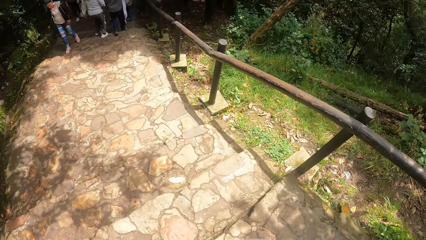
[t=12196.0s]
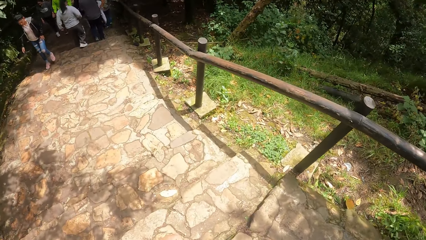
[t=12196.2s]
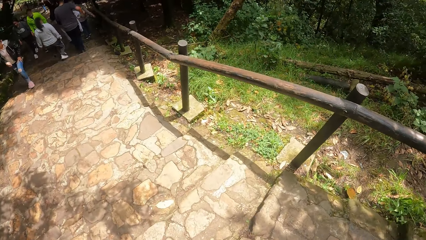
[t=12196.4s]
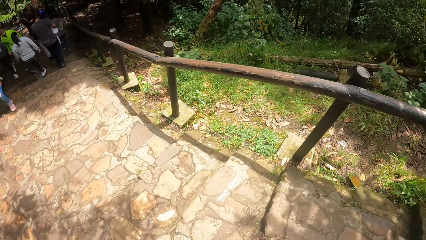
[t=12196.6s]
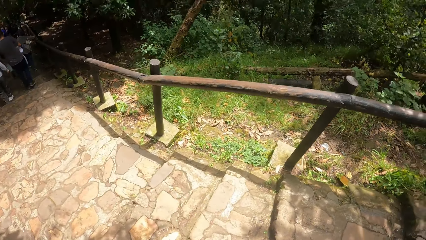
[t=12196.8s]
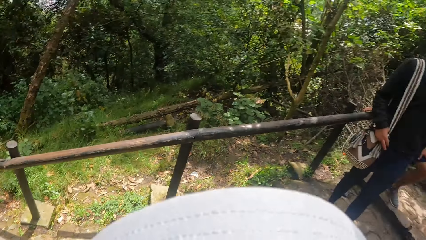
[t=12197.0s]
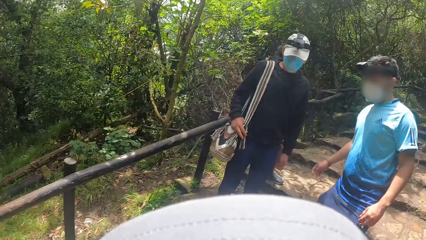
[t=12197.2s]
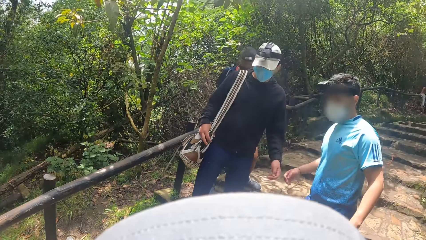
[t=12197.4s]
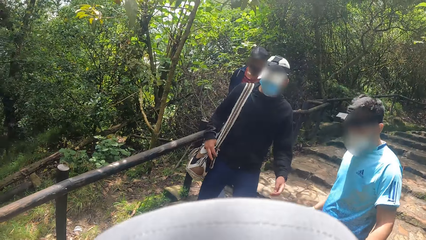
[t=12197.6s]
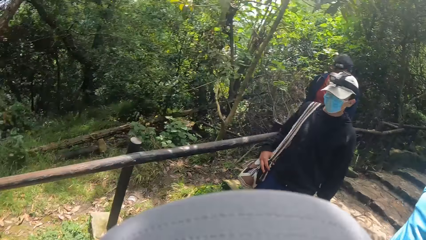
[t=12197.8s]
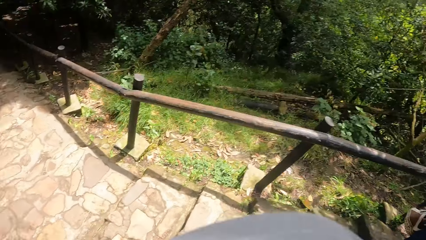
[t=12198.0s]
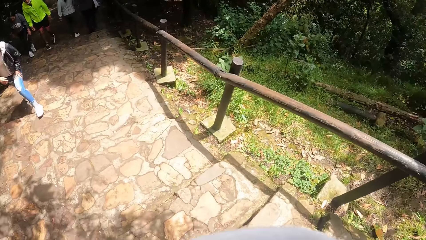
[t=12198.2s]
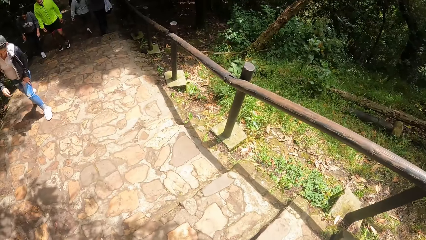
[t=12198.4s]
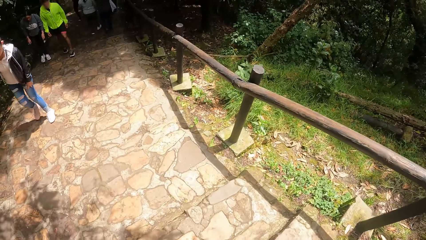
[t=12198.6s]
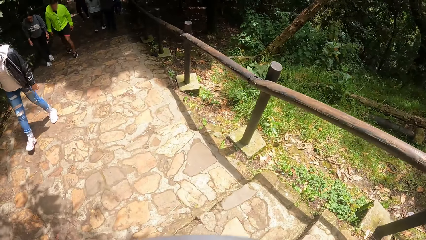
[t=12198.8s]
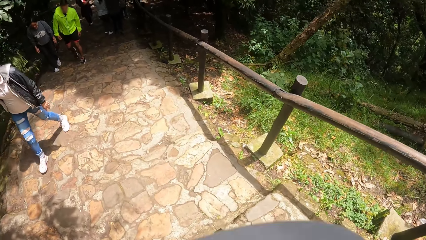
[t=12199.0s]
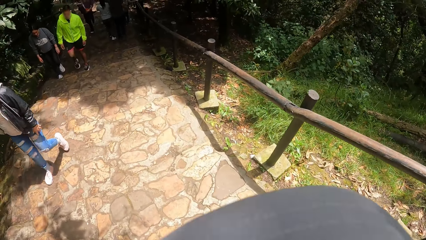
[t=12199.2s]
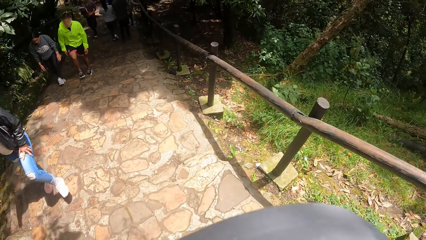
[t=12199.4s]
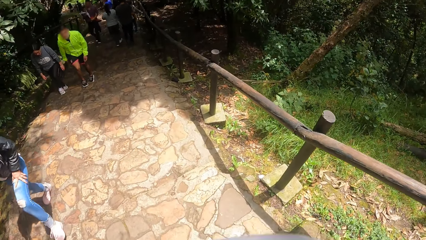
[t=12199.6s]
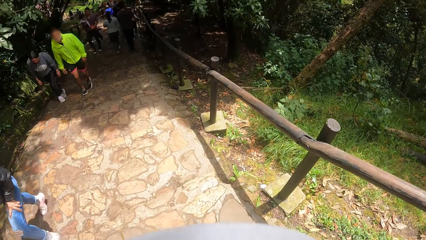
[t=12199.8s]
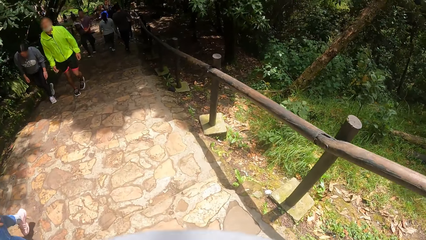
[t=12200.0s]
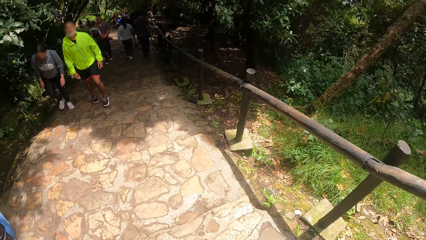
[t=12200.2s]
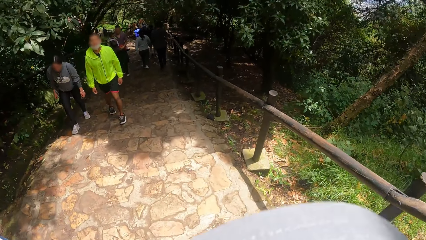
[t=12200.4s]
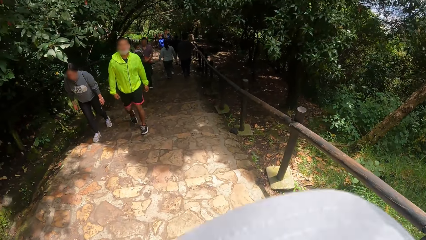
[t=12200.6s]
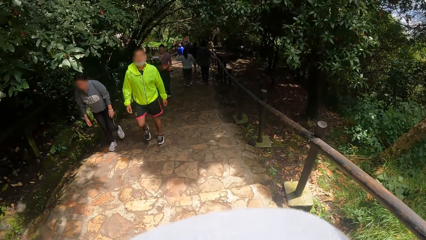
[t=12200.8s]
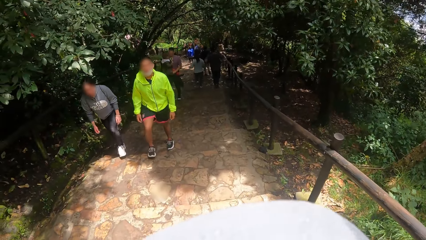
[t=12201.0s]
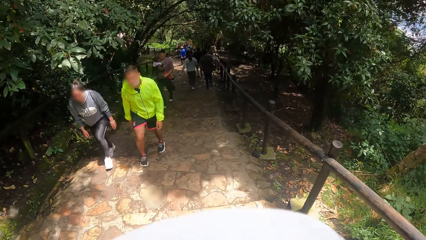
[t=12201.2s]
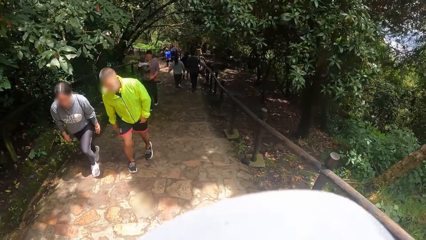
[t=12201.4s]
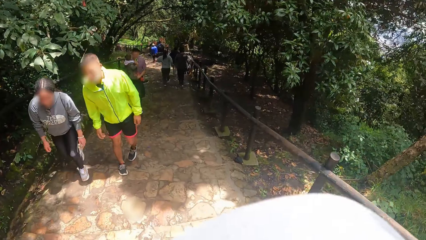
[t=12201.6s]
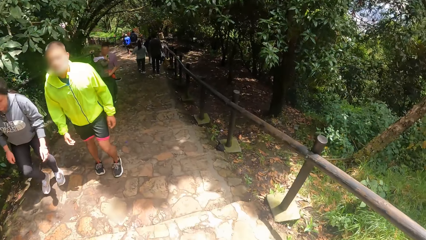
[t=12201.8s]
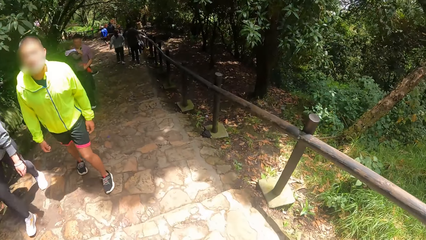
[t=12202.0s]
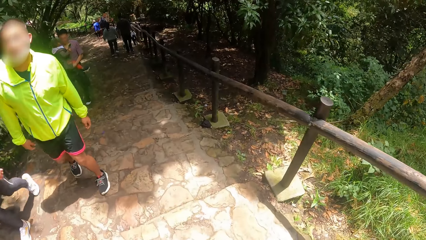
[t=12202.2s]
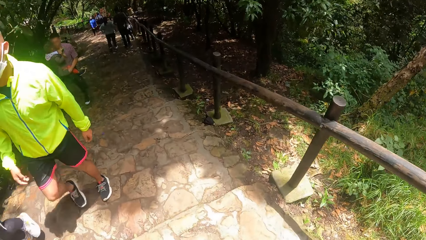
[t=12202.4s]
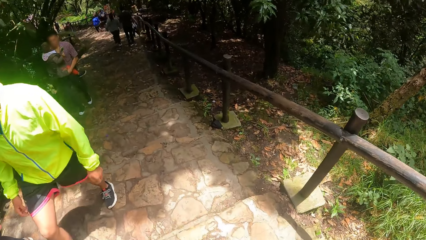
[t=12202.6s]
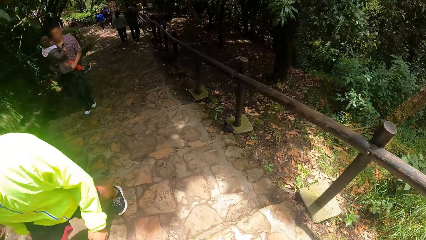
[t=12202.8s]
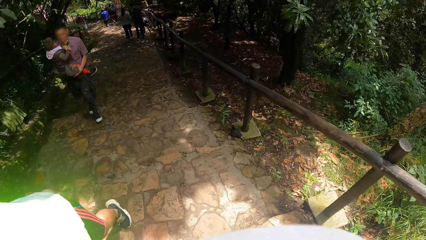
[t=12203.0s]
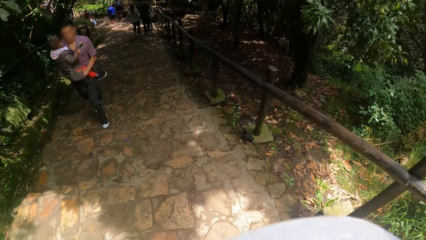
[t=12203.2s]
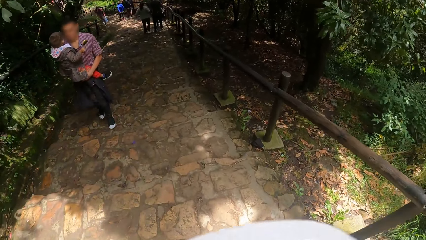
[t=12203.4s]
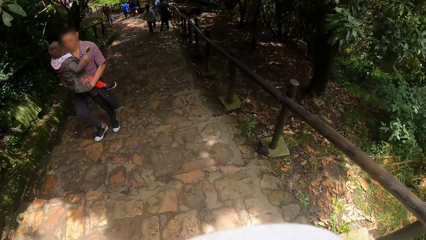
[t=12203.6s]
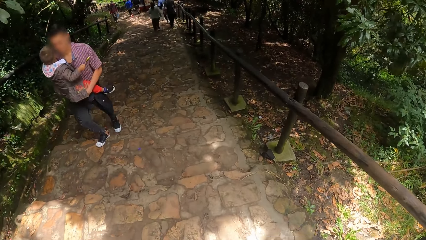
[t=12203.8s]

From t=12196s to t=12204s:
The camera wearer looks back at the man and another man. They walk down the stairway at the hill.

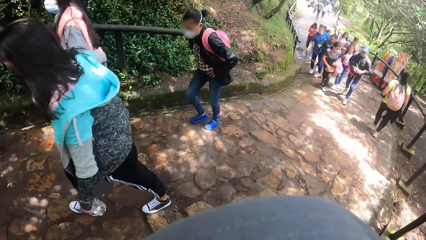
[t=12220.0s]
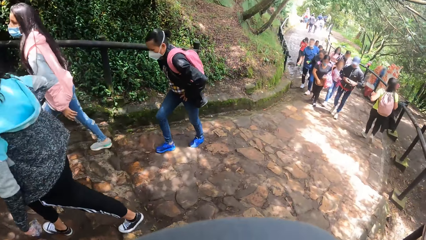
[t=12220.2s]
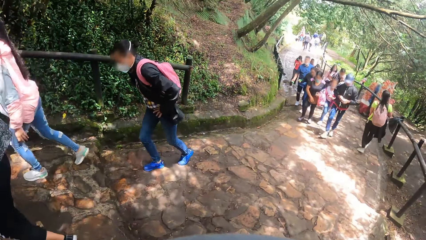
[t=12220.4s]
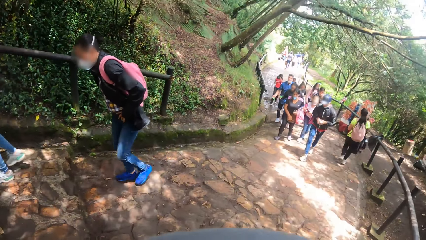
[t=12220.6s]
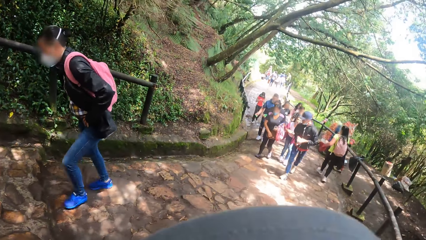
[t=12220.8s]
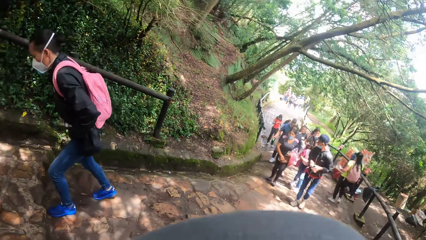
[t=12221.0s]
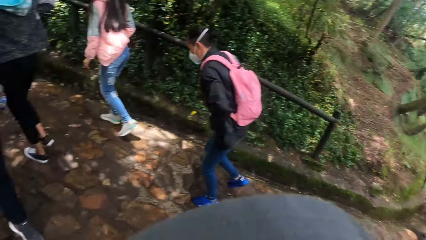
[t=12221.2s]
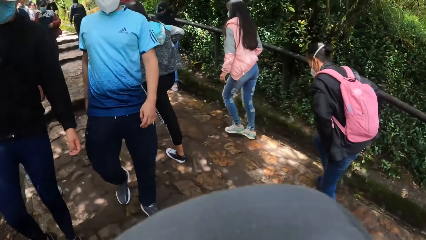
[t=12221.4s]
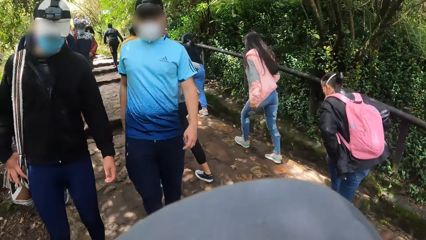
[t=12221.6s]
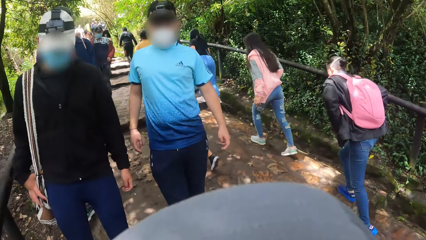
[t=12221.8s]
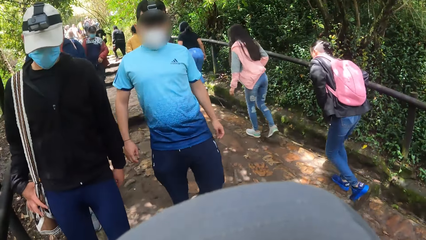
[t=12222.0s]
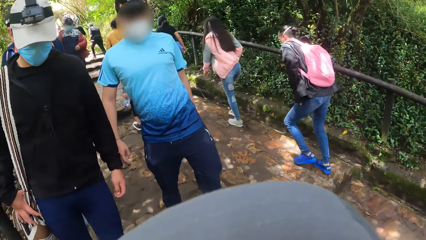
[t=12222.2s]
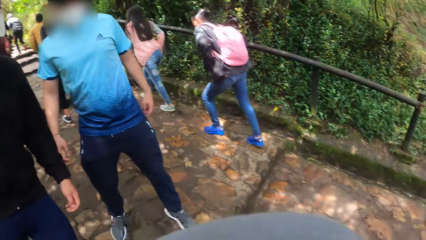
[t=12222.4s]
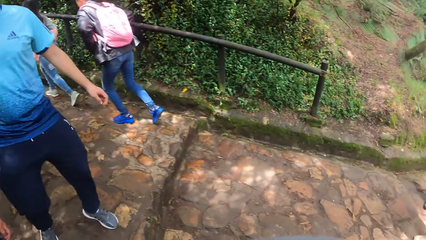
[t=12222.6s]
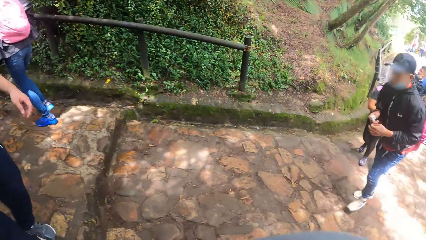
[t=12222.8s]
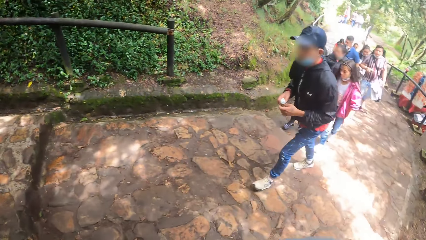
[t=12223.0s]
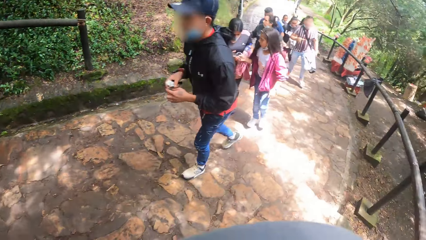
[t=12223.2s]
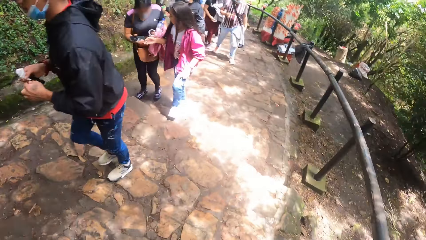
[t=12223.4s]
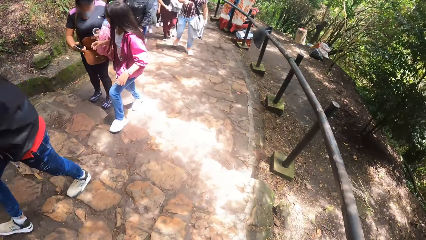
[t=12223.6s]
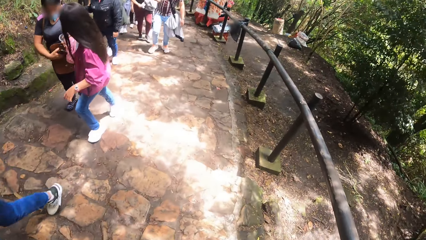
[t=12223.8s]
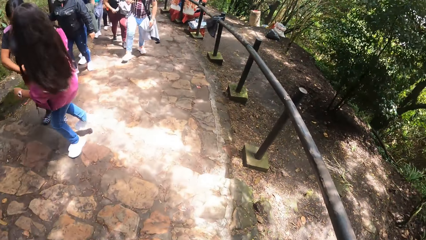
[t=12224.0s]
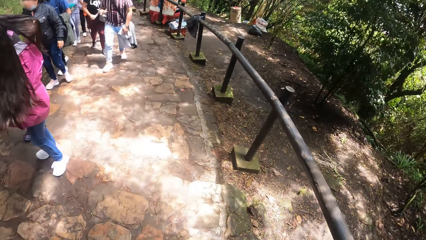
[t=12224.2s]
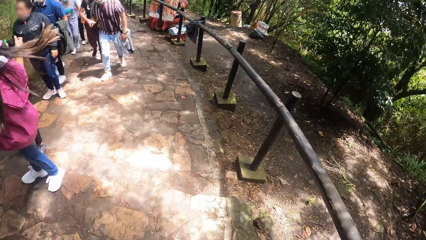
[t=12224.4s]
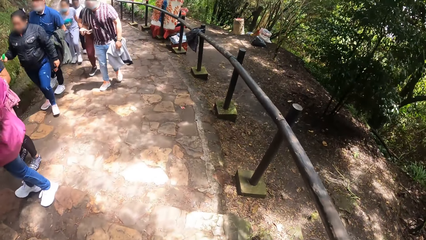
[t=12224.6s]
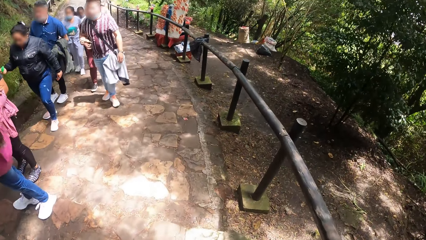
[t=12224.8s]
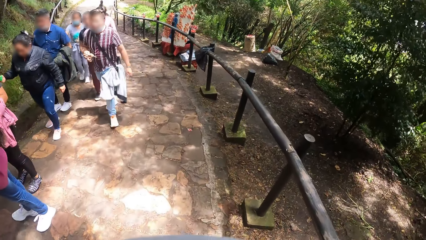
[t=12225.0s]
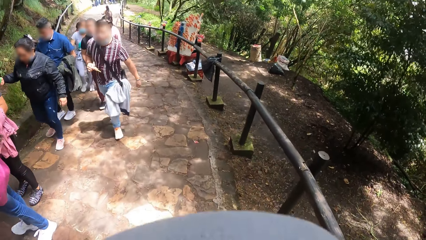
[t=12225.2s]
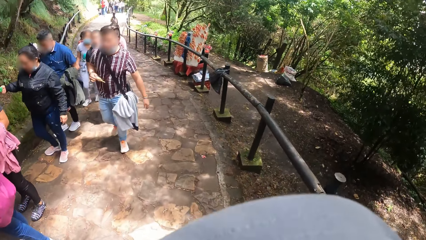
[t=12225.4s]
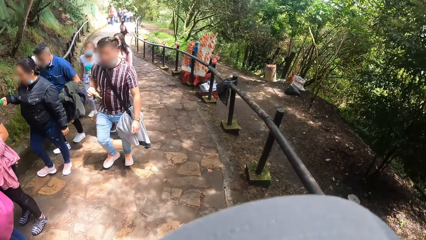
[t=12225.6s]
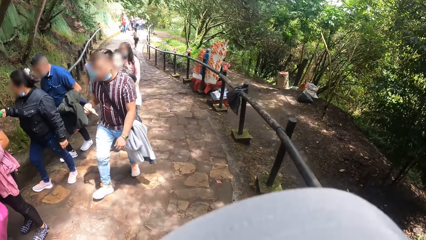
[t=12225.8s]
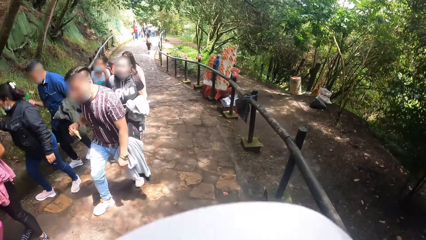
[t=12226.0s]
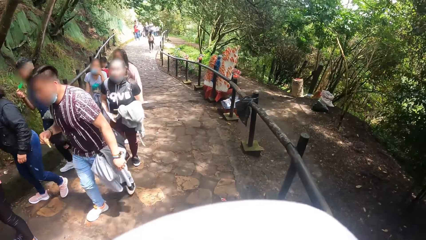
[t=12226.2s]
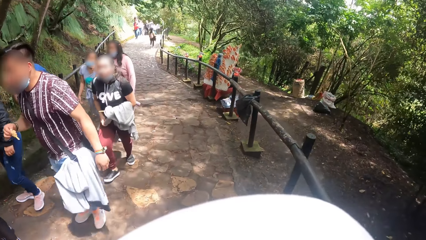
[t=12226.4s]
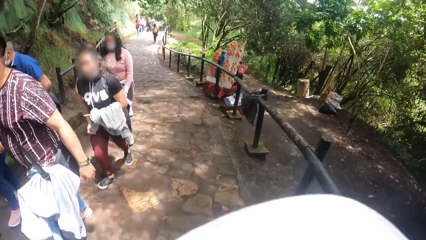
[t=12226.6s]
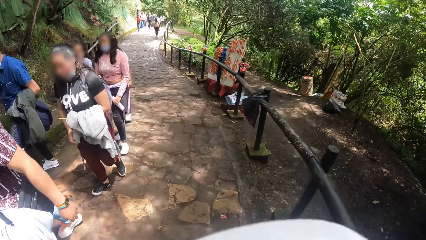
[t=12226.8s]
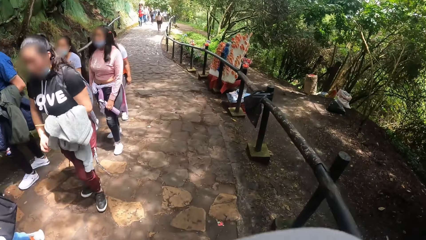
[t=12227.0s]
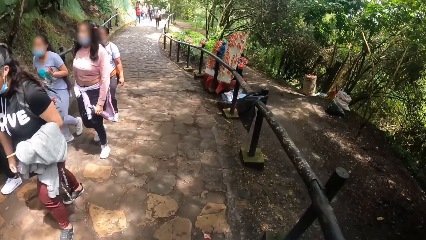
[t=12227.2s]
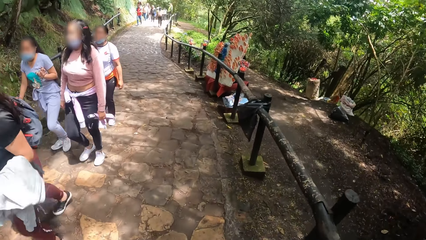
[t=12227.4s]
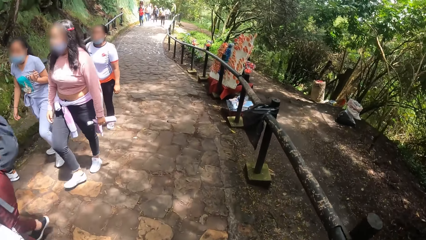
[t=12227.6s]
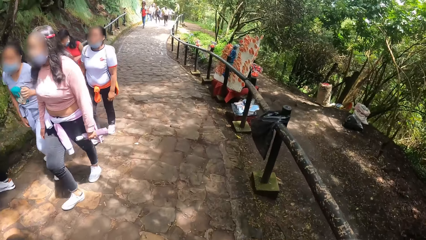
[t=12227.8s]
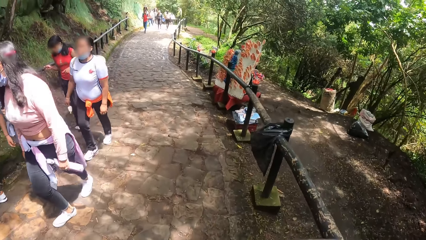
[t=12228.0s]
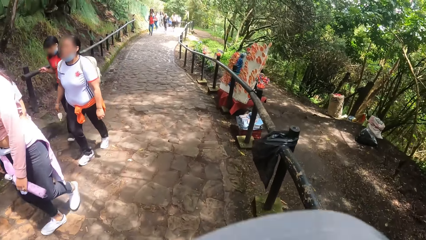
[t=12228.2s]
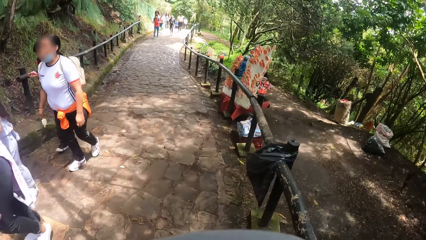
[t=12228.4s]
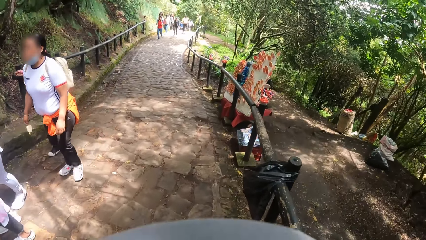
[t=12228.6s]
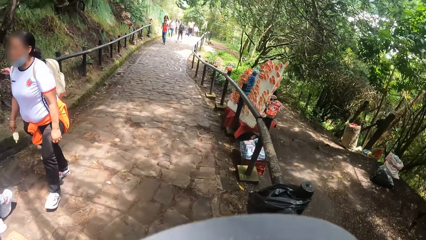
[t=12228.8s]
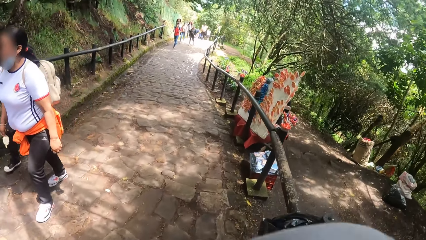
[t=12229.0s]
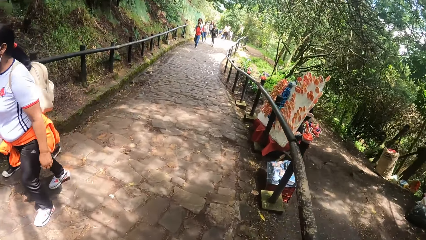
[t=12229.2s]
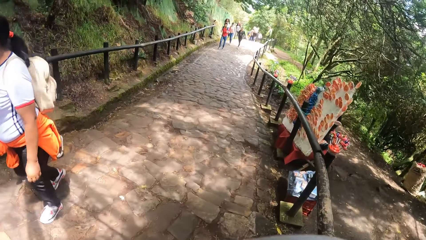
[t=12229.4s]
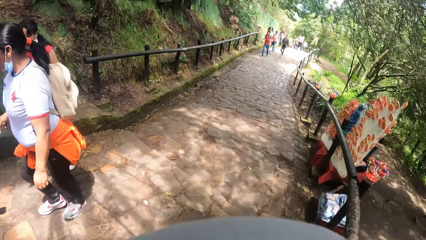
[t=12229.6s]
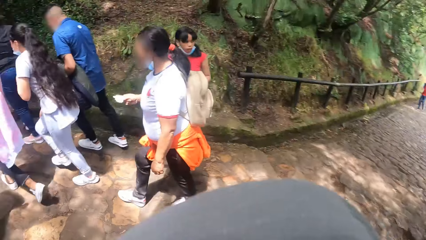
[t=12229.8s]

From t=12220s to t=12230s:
The camera wearer looks back at the man and another man. They walk down a pathway on the hill.
